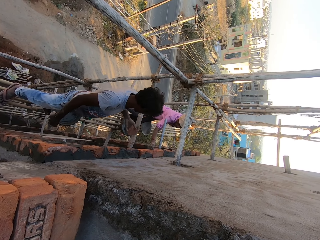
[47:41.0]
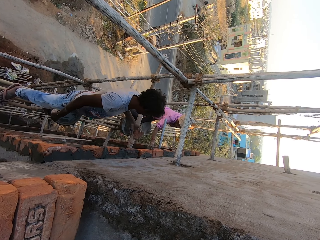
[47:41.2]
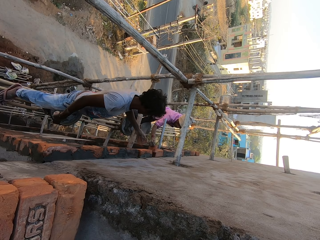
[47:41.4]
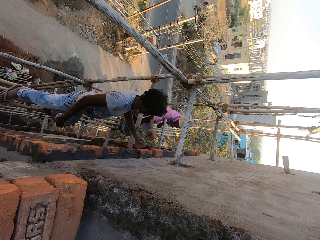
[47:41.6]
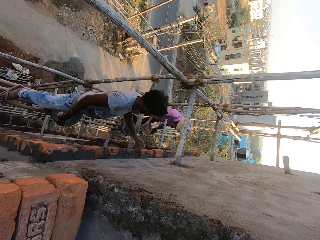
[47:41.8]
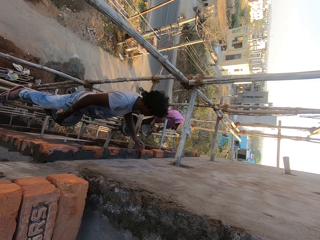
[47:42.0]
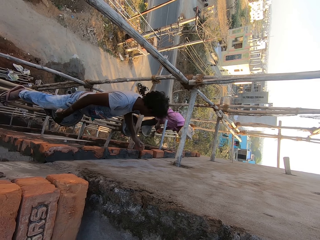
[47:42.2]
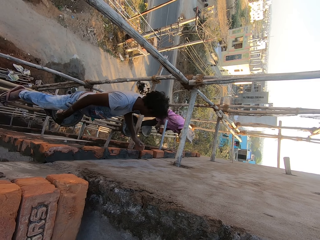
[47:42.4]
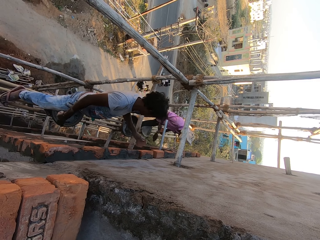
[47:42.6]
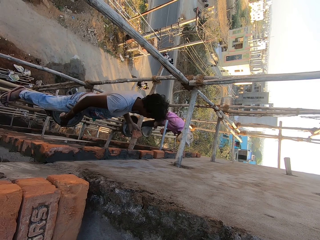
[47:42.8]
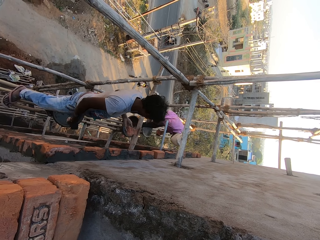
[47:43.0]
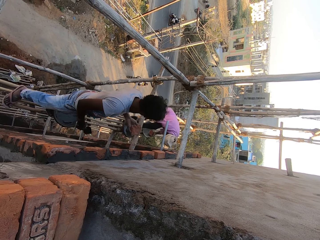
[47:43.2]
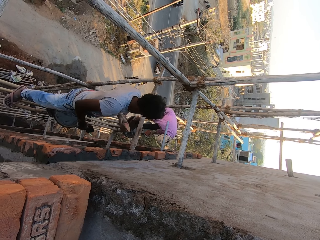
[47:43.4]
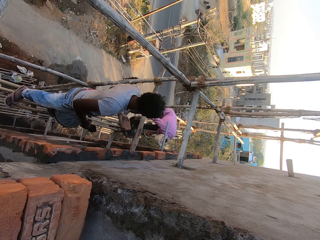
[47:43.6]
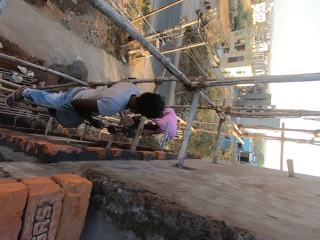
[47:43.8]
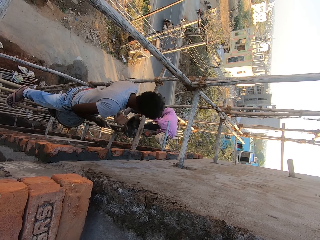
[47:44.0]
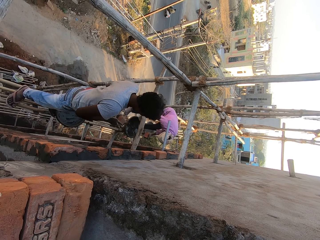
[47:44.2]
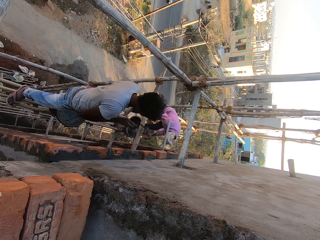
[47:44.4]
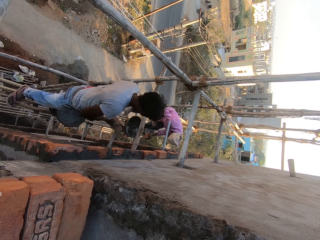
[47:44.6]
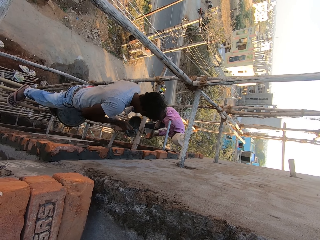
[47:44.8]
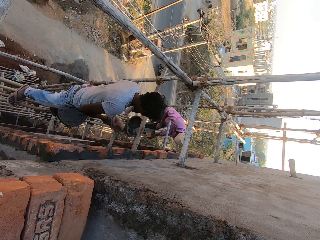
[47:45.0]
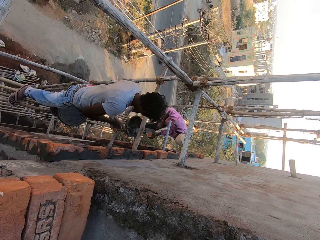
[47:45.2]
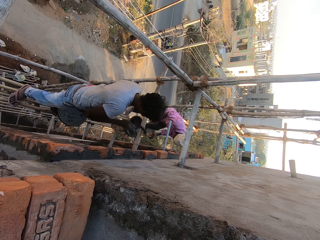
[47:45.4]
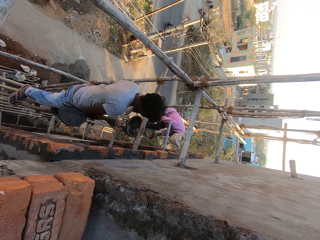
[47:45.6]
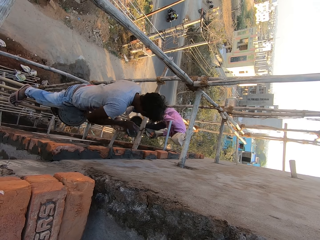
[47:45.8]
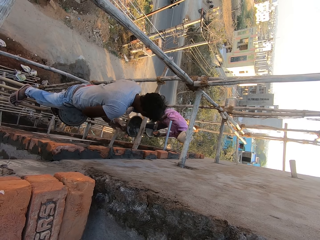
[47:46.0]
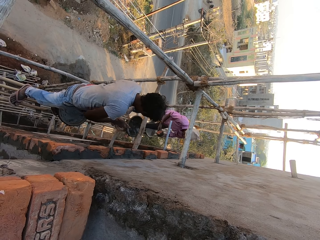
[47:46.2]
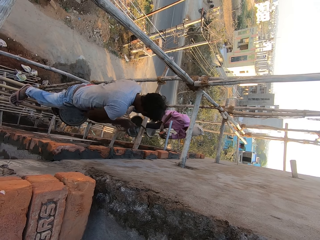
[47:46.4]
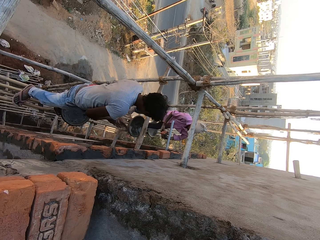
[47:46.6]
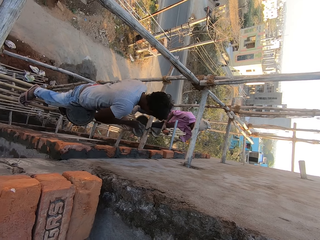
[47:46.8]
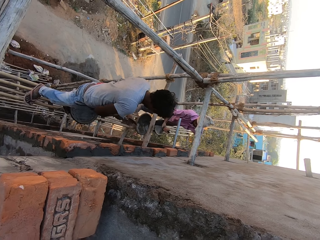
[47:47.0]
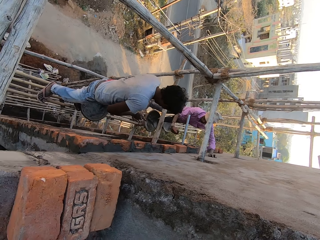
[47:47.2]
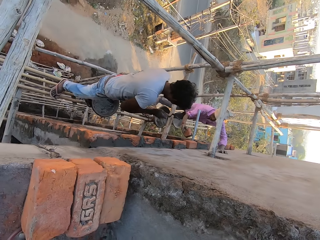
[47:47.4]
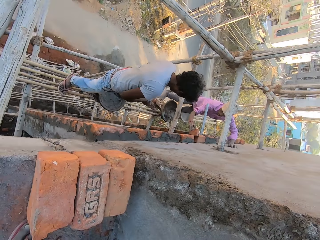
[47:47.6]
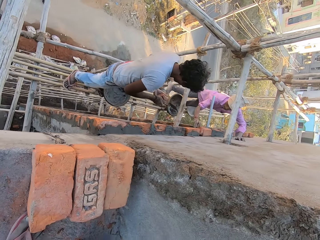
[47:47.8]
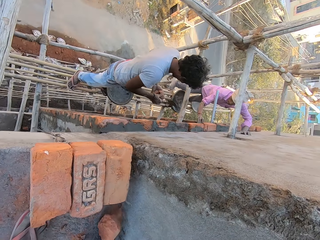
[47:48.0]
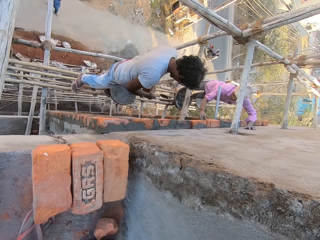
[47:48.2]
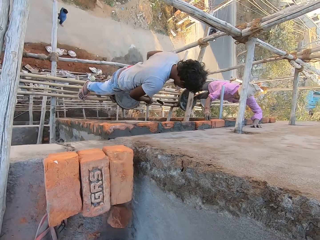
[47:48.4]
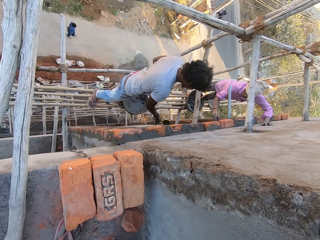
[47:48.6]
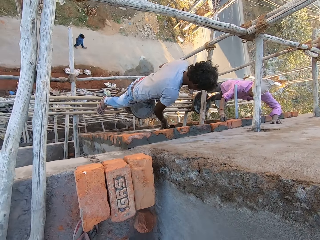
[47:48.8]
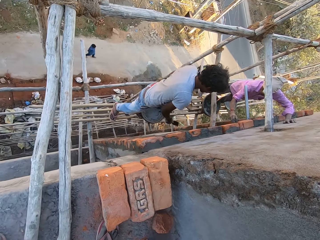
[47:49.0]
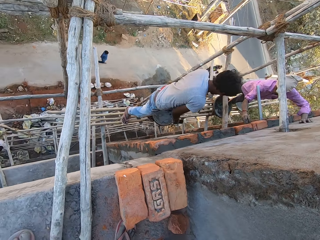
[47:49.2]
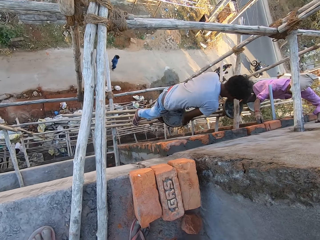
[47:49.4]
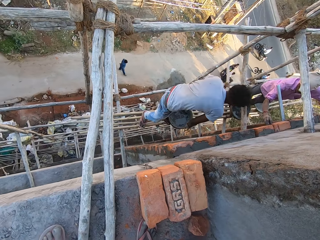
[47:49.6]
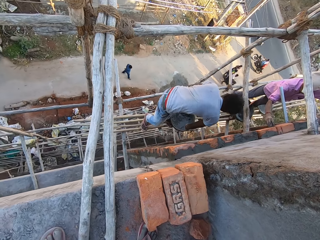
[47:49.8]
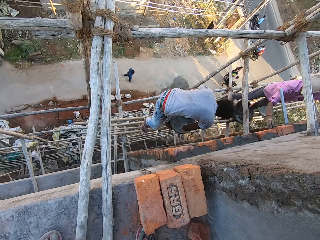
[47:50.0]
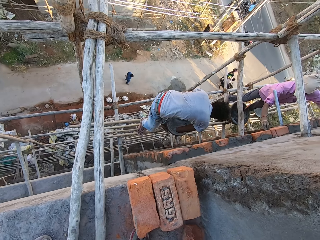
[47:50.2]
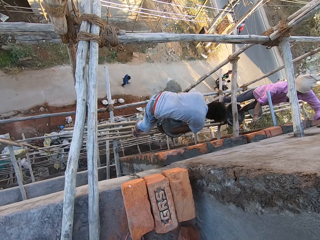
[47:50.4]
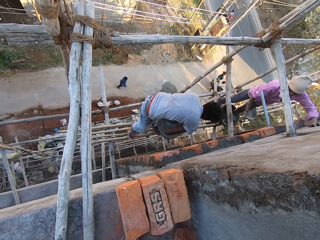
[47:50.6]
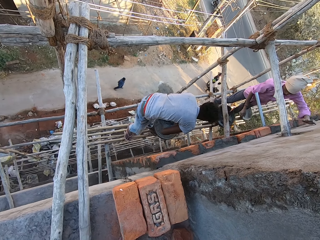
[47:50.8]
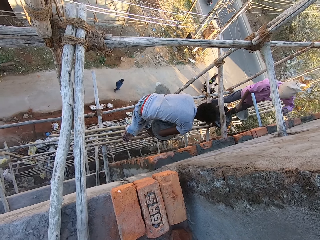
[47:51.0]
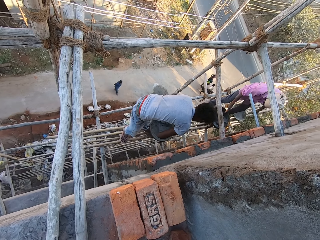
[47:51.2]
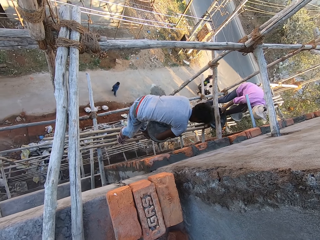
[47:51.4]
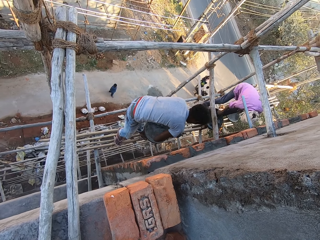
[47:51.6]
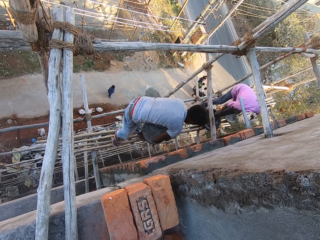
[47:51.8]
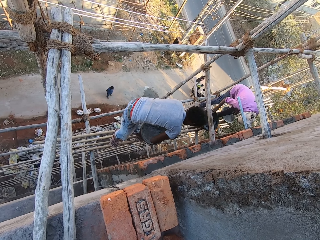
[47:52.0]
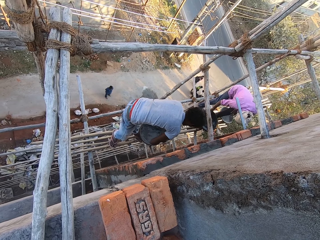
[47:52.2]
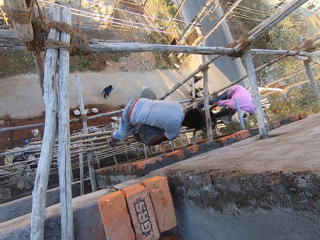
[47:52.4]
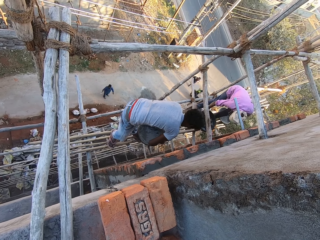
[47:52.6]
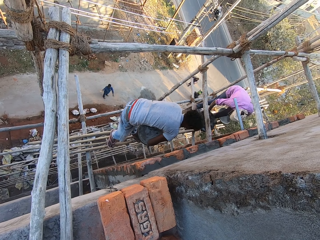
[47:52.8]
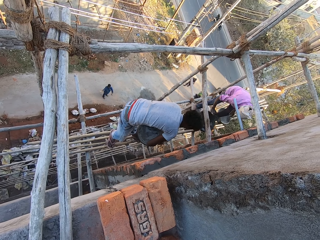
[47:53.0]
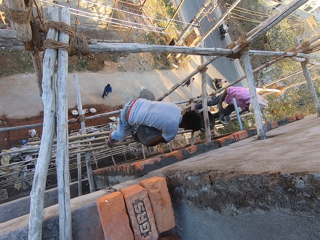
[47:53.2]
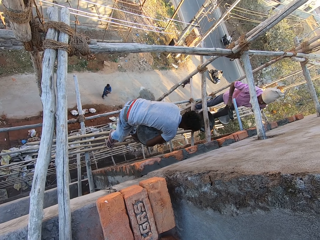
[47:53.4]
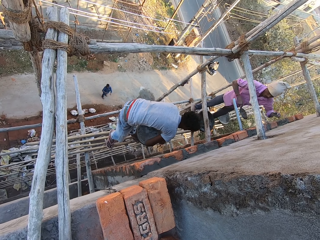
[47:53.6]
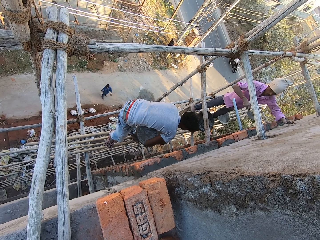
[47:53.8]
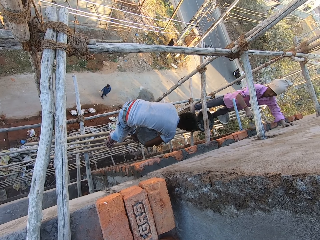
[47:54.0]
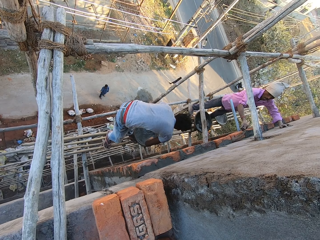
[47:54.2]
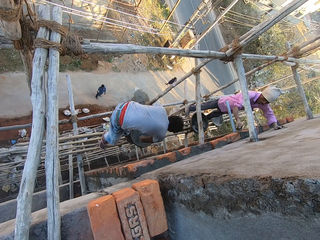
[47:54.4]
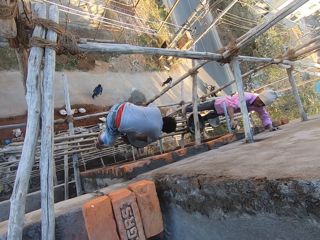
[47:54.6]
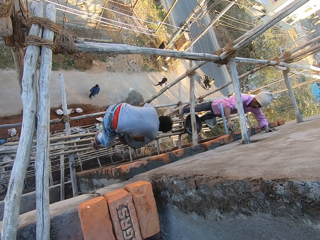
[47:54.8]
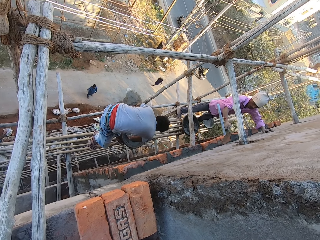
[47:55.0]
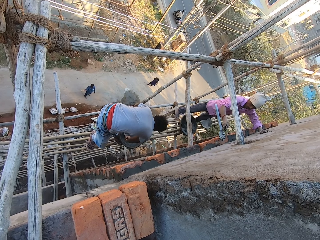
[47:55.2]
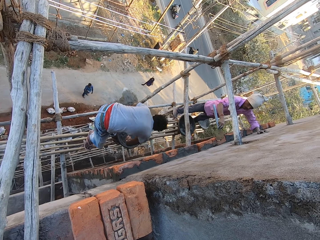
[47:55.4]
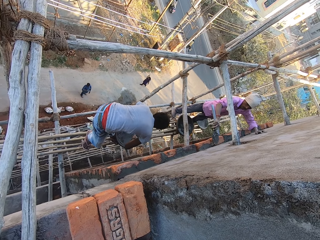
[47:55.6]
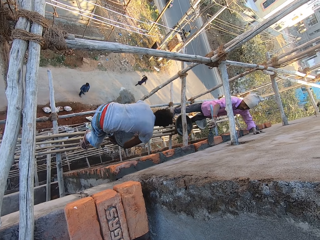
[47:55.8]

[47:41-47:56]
A man puts the brick on the wall. The man scoops the concrete using a trowel. Another man breaks a broken brick in his left hand with the trowel in his right hand. The first man applies concrete on the brick. The first man sticks the brick on the wall. The other man scoops the concrete using the trowel. The first man scoops some concrete from the pan on the scaffolding platform with the trowel in his right hand. The other man applies the concrete on the brick. The first man applies concrete to the wall with the trowel in his right hand.

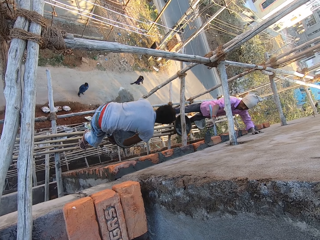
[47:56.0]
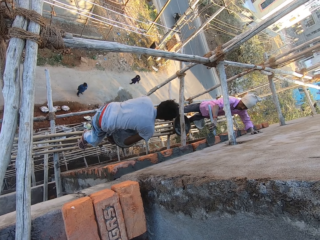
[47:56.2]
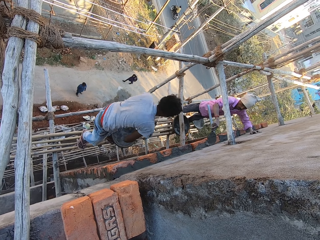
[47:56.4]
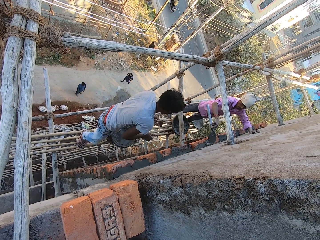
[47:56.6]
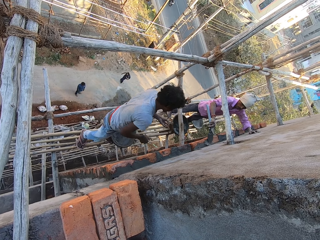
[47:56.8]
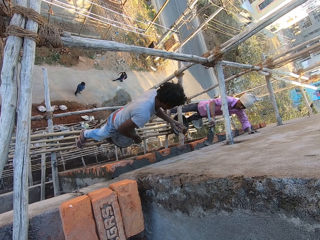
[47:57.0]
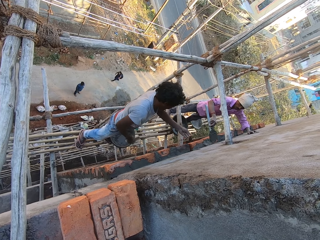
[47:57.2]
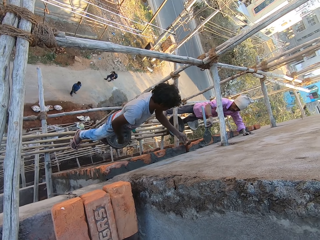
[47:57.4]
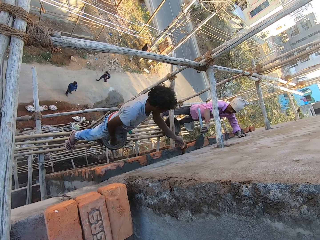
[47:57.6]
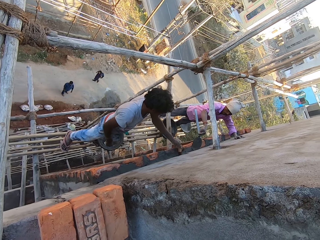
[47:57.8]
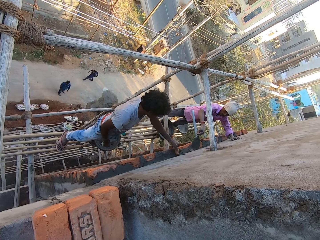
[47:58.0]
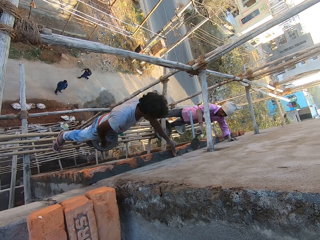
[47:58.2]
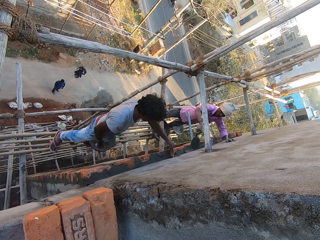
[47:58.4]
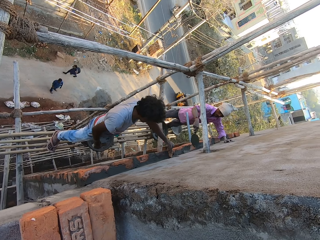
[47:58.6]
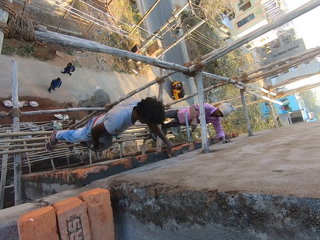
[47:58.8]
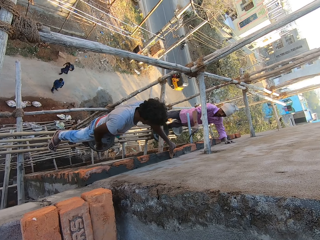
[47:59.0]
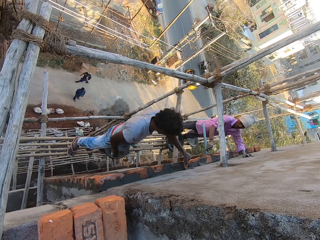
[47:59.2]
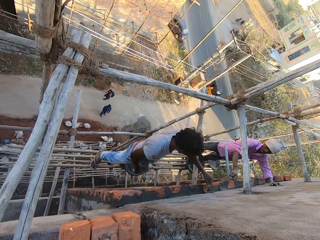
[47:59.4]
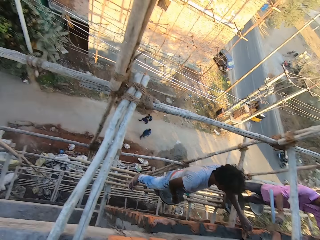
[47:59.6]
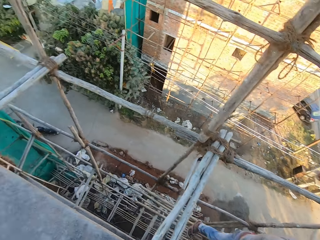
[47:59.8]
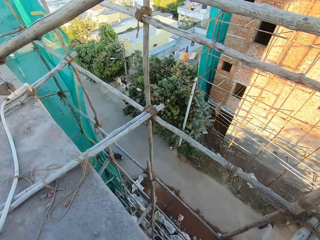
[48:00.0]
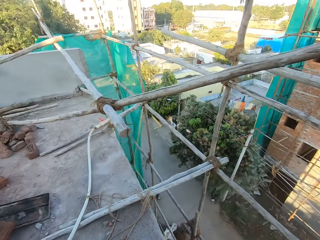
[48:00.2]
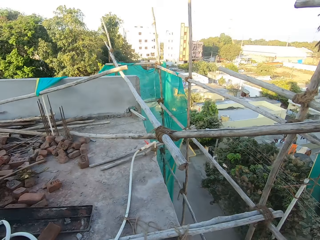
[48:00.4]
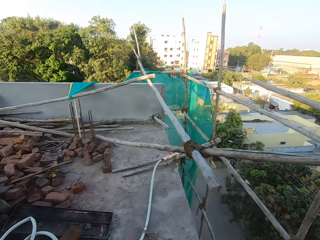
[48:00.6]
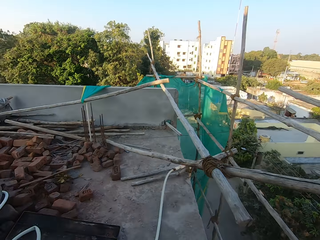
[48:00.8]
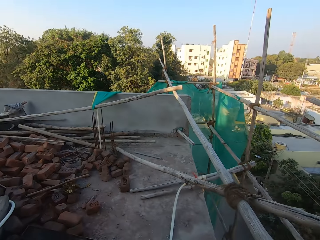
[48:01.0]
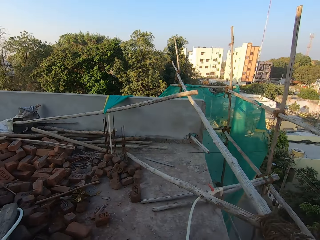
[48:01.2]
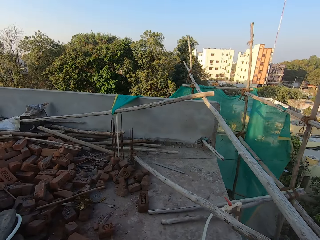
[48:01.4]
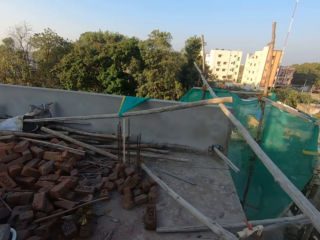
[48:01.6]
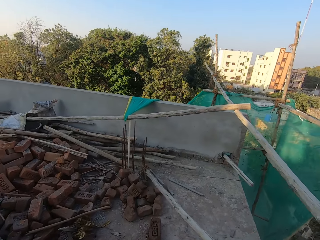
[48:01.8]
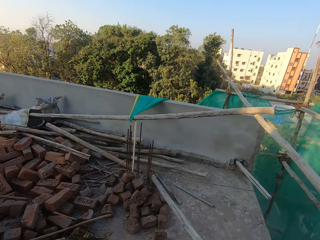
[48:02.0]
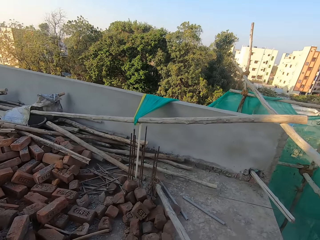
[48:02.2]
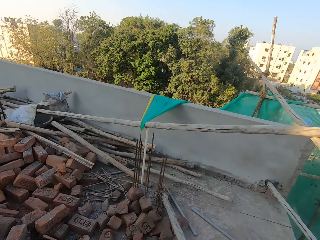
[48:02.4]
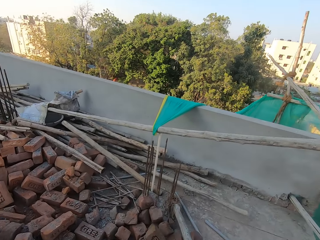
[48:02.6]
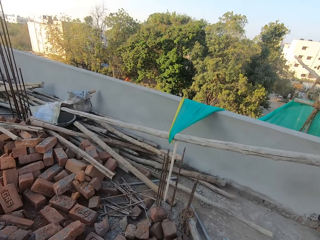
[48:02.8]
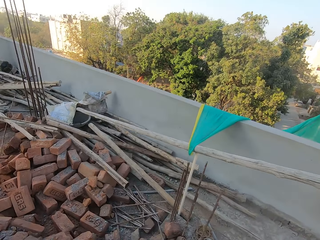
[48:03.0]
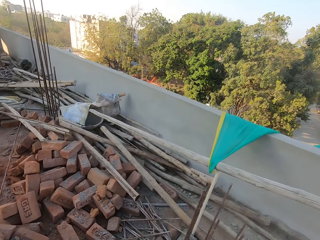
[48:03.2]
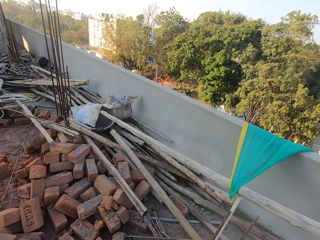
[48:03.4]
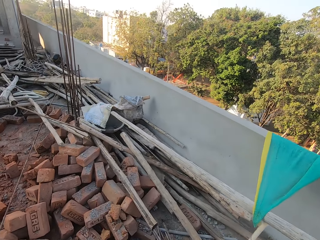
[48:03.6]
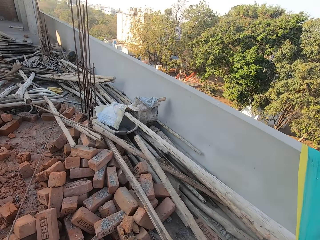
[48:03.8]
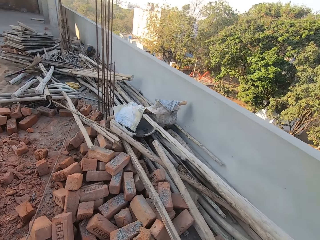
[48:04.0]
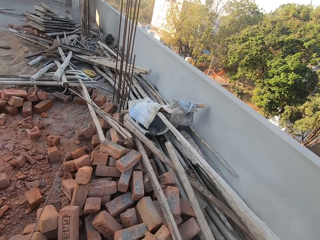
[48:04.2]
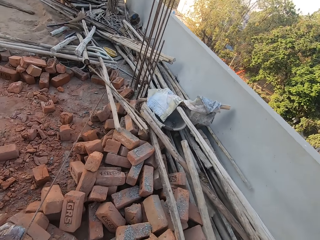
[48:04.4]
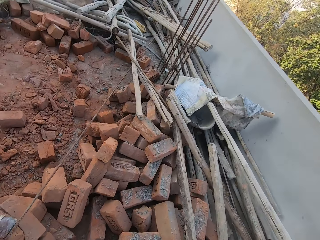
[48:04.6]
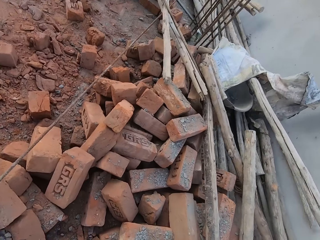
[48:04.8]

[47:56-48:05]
A man presses the broken brick to the wall with his left hand. The camera wearer walks in the site.
